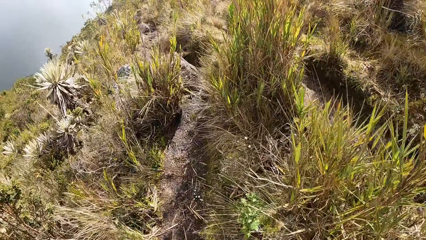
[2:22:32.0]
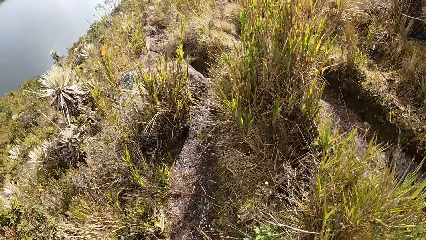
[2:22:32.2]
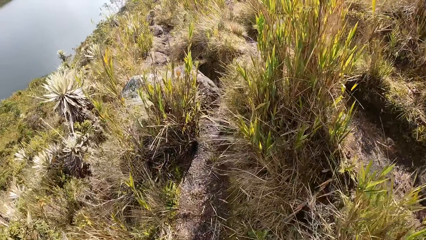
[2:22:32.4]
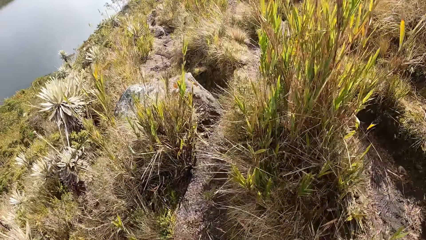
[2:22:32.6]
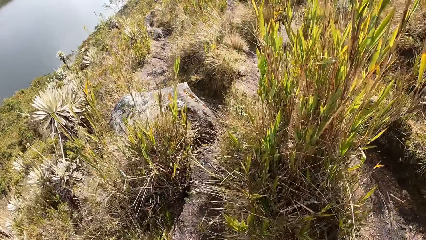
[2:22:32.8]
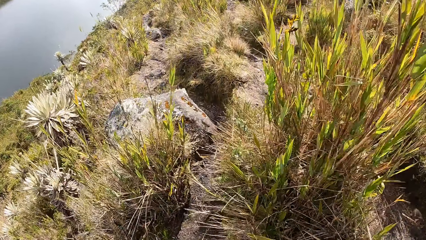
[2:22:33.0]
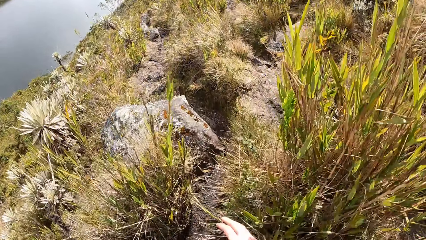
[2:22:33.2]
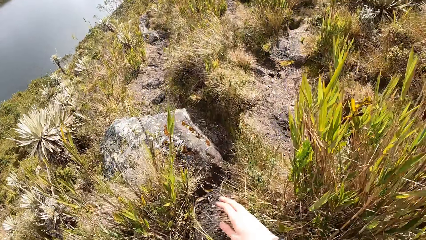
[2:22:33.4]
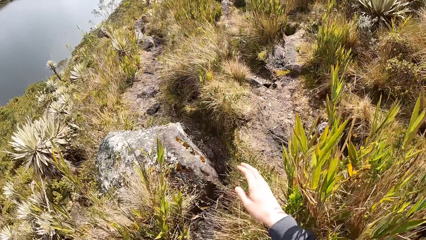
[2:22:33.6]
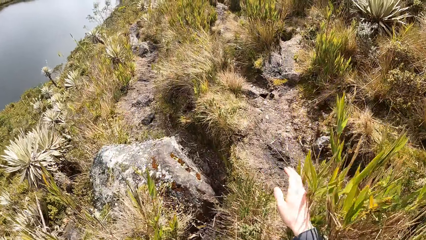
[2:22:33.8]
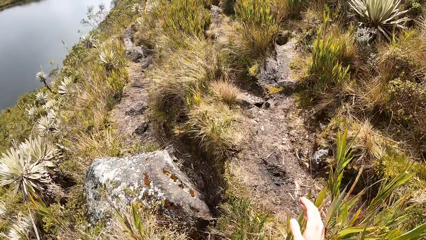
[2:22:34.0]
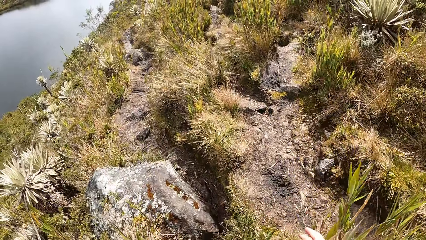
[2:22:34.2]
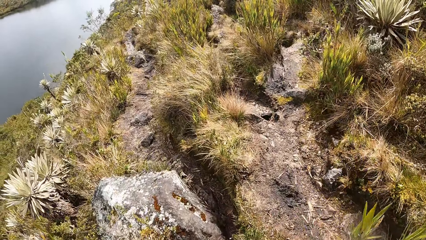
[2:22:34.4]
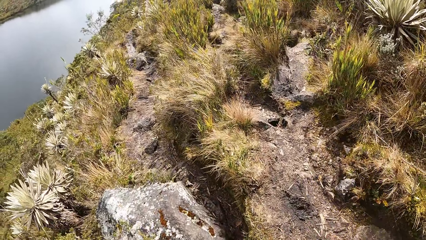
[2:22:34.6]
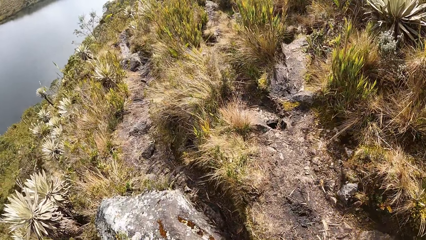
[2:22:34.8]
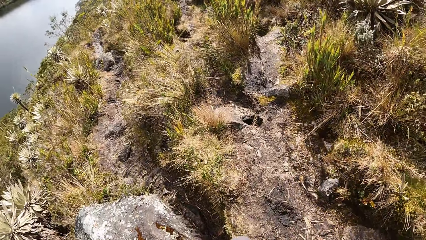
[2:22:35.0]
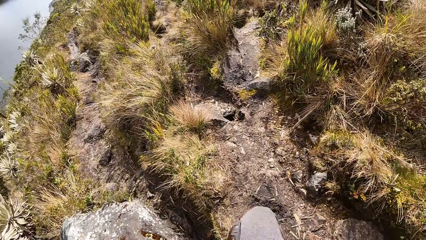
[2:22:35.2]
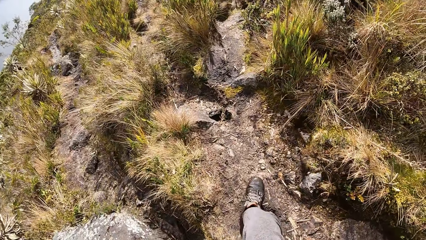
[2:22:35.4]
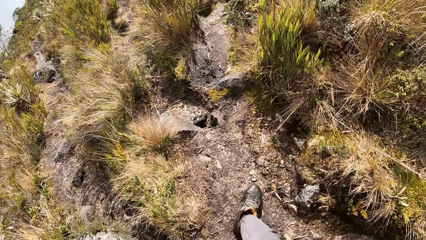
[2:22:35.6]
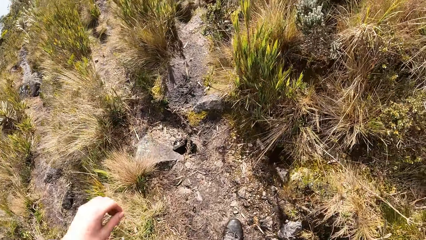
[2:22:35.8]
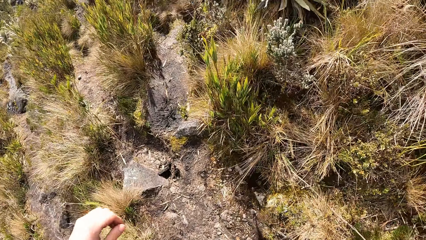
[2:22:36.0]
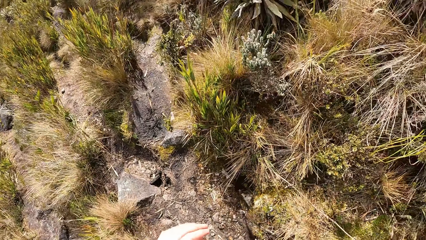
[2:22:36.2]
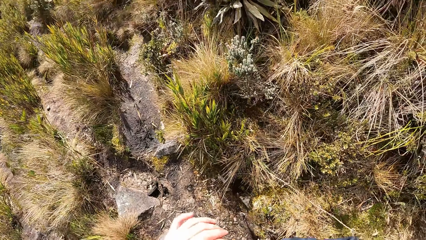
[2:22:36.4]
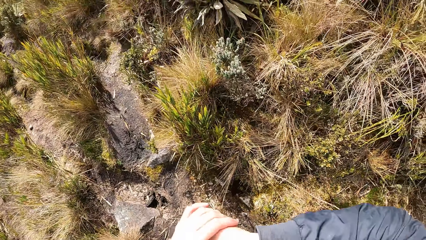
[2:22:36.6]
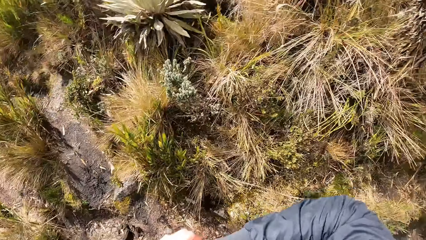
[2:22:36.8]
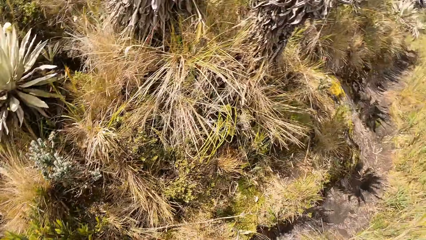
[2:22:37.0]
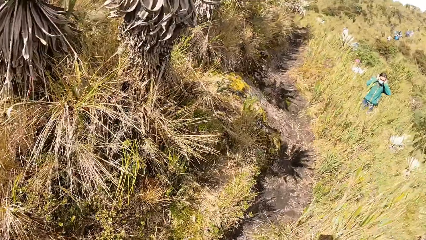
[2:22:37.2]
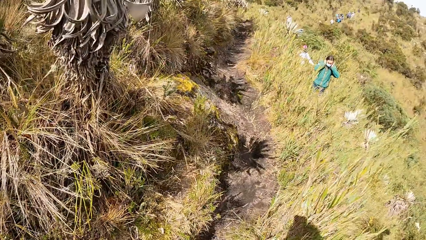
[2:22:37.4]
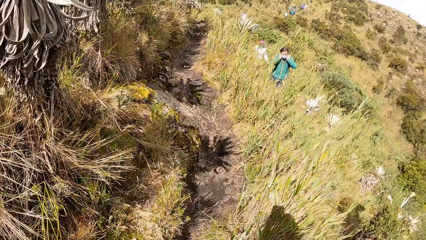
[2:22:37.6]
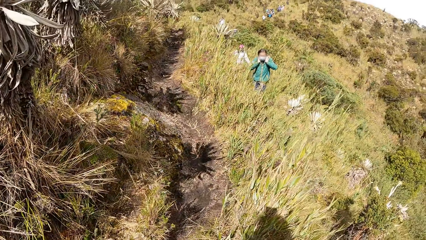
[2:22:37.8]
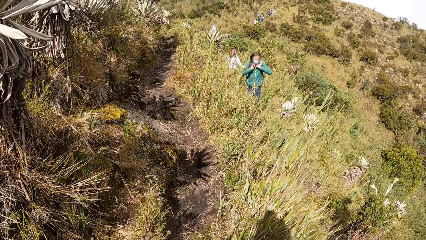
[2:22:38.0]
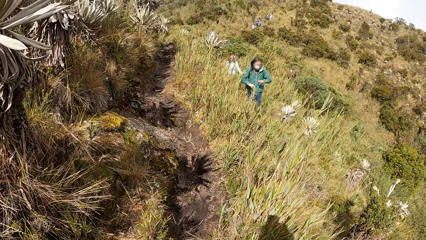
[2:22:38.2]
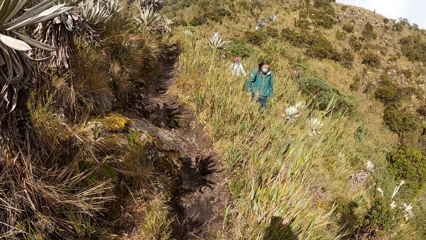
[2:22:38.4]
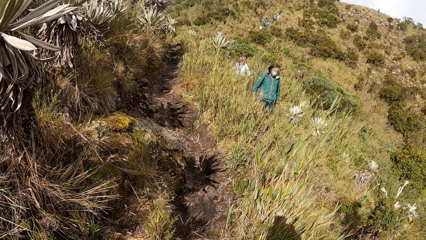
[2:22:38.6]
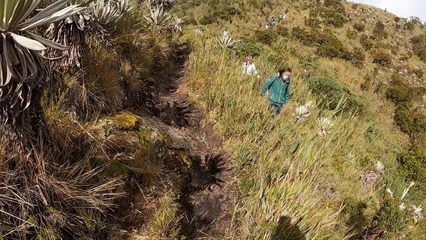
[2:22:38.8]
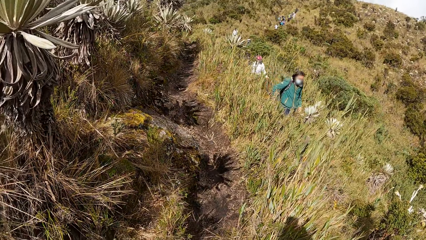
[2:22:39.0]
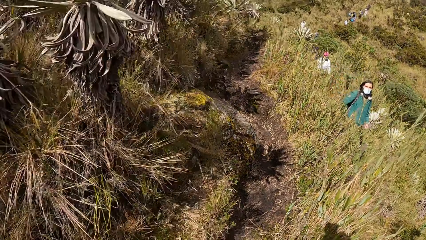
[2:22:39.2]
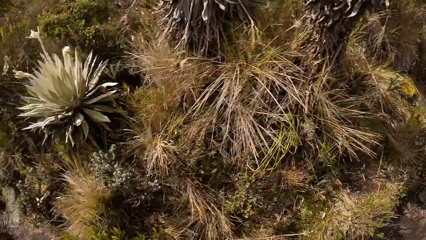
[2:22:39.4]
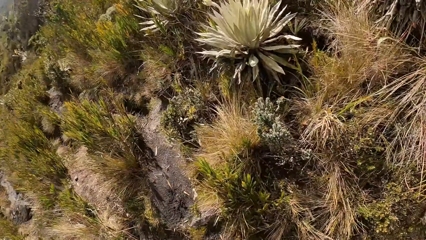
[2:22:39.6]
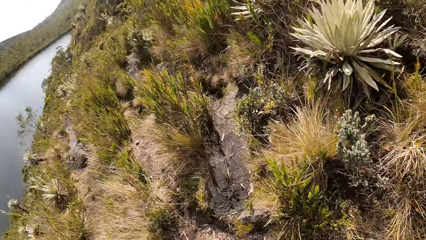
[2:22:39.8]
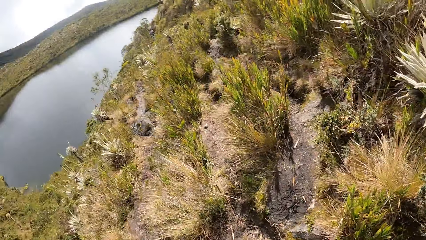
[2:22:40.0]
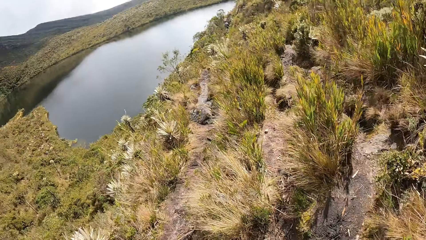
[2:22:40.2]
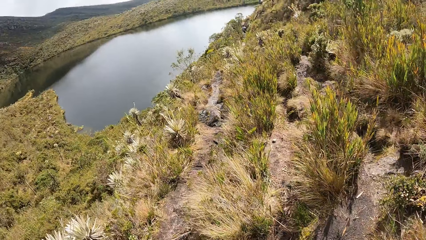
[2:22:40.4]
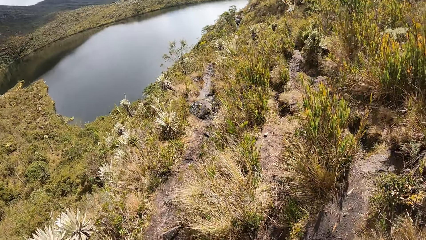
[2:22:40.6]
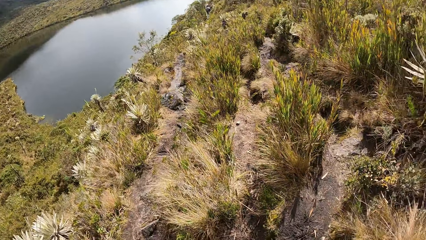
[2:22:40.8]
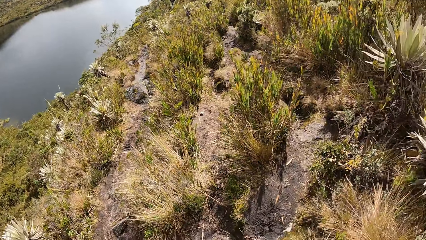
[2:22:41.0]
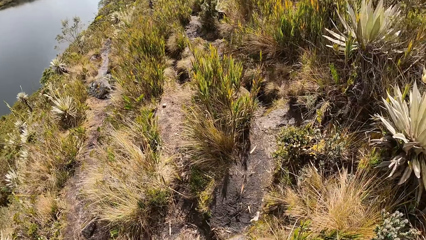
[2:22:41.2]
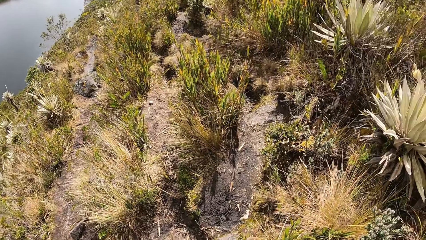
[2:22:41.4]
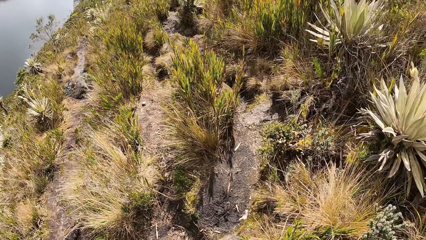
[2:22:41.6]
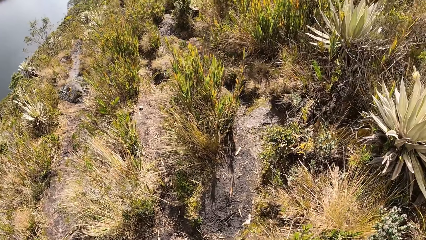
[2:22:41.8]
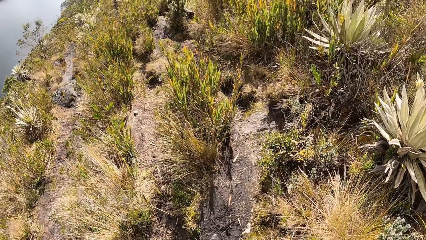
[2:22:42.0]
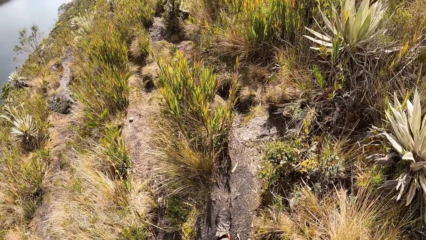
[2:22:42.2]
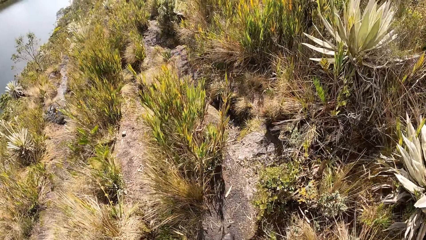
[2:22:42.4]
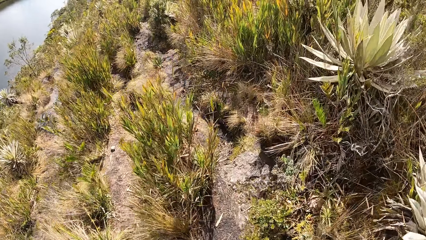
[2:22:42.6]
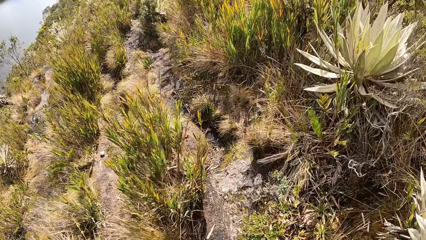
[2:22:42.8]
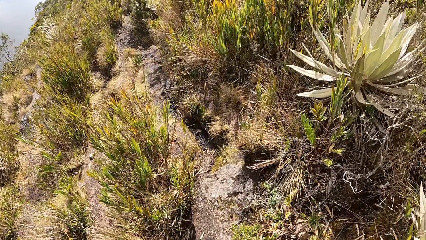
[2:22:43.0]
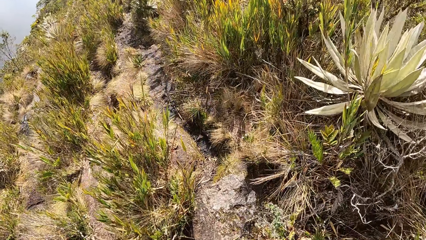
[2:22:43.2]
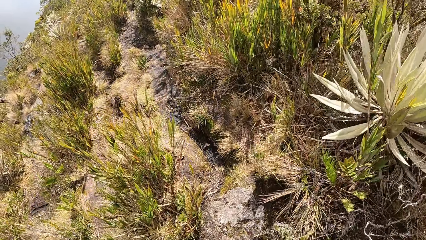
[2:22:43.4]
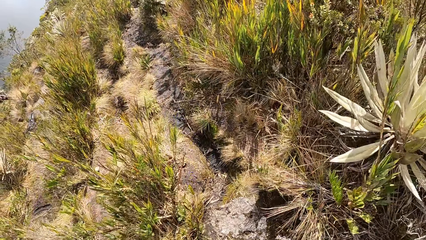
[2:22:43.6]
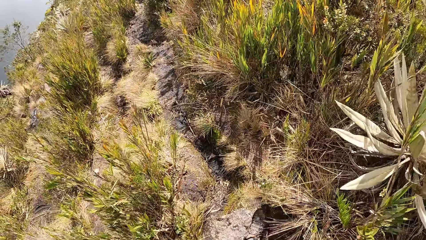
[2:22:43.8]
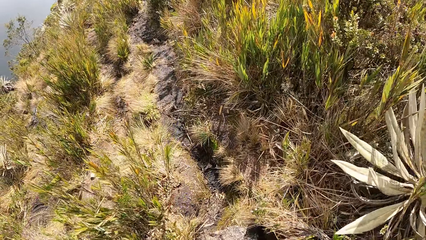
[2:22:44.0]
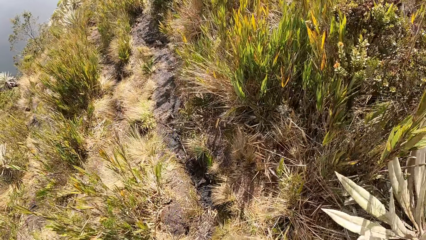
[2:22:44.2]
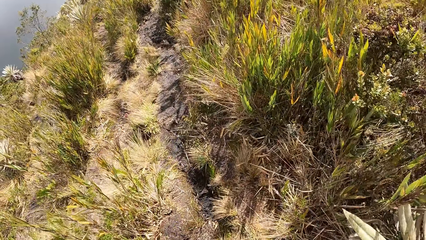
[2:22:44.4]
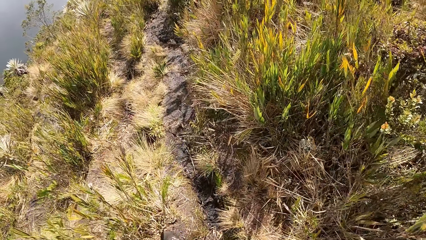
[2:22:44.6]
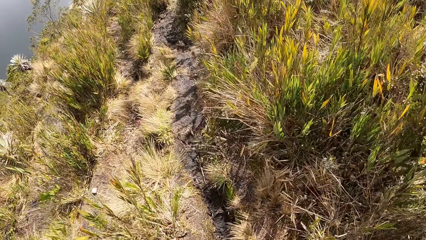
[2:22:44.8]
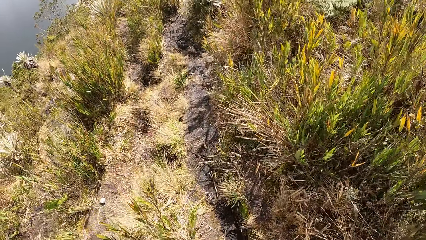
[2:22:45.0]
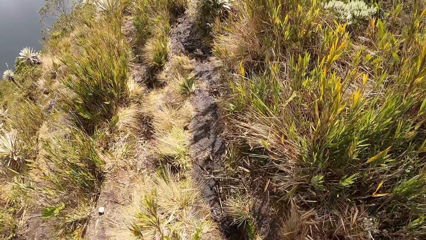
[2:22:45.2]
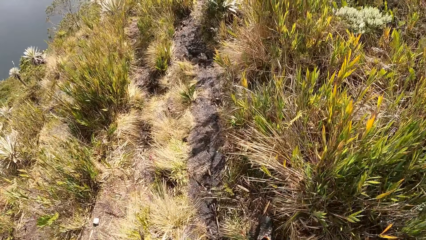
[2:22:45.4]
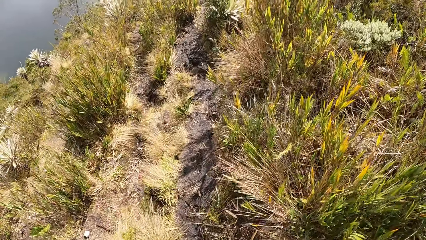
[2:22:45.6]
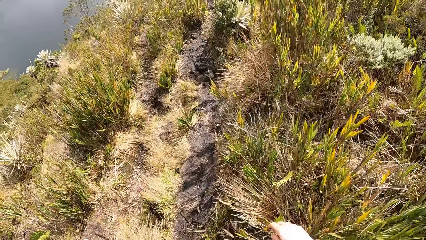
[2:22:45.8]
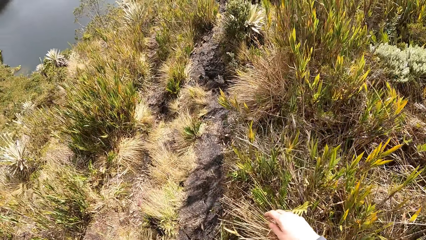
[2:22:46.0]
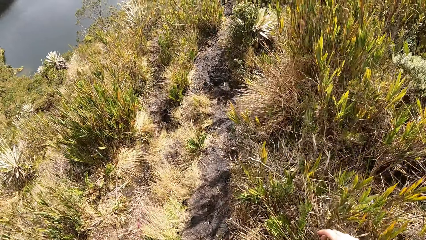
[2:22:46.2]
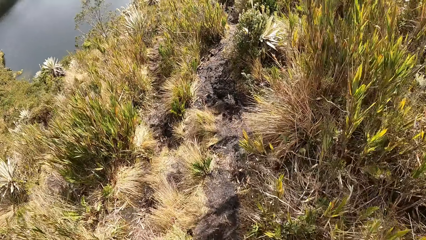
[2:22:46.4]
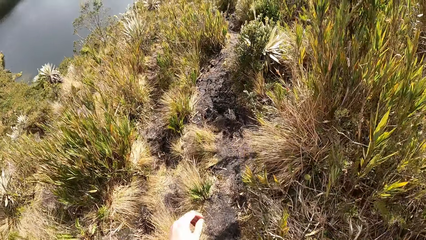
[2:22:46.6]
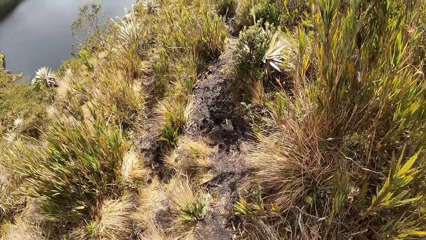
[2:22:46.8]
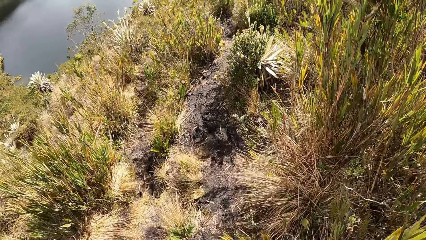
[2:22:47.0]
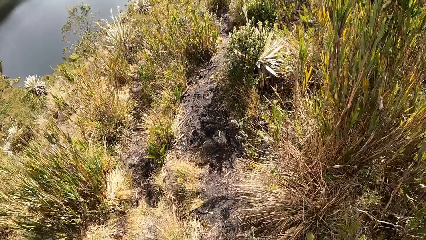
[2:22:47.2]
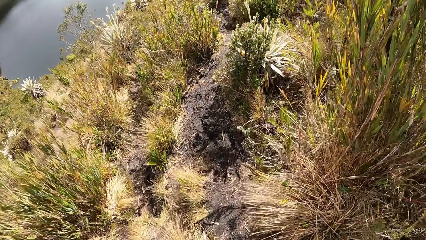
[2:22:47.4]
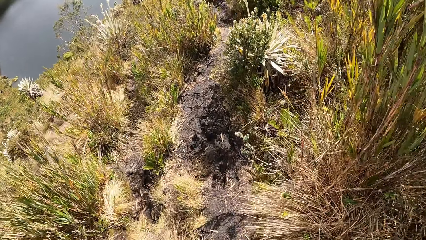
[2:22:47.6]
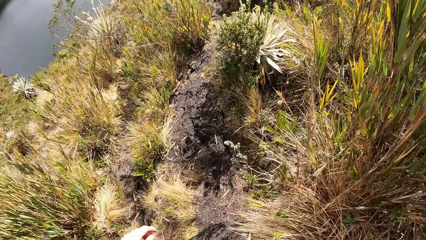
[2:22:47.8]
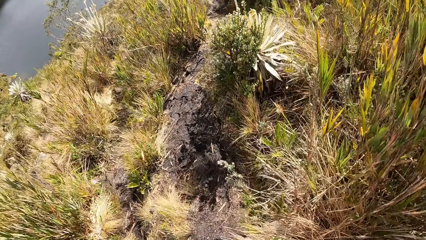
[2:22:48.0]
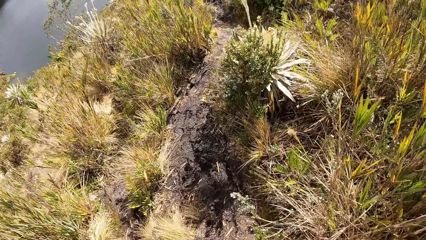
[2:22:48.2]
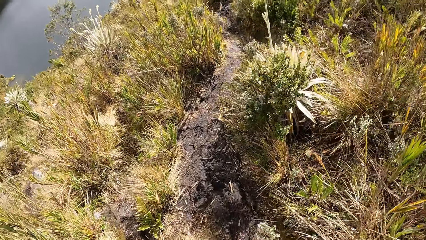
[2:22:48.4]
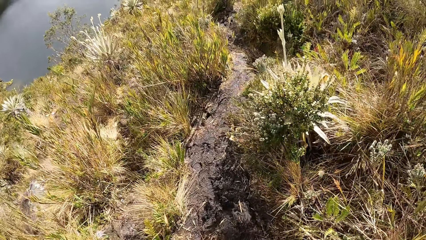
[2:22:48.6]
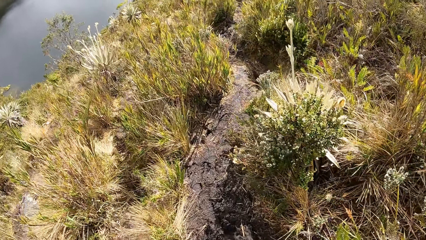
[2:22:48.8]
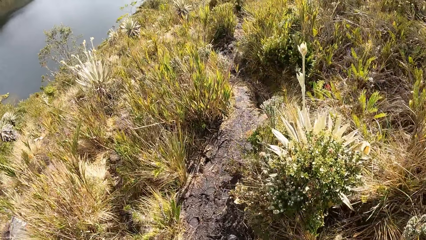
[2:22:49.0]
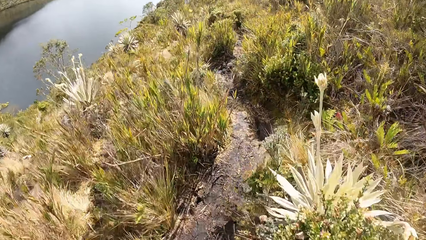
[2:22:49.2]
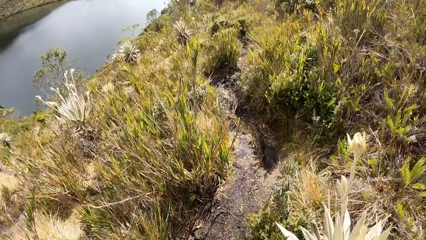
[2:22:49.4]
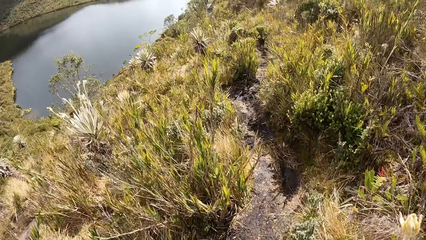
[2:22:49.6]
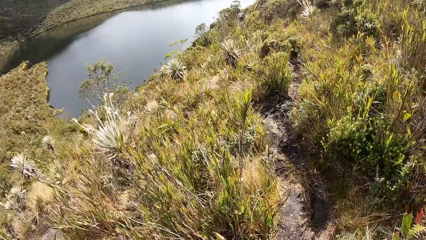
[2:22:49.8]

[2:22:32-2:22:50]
The camera wearer pushes a plant aside with his right hand. He raises his hand. He walks on the field. He holds his right wrist with his left hand. He raises his hand. He walks on the field. He raises his hand. He walks on the field.
